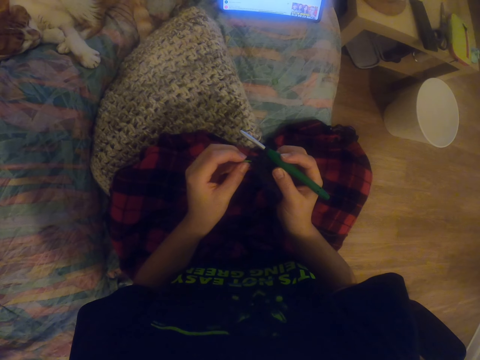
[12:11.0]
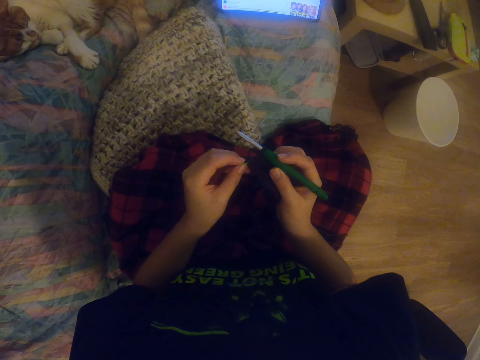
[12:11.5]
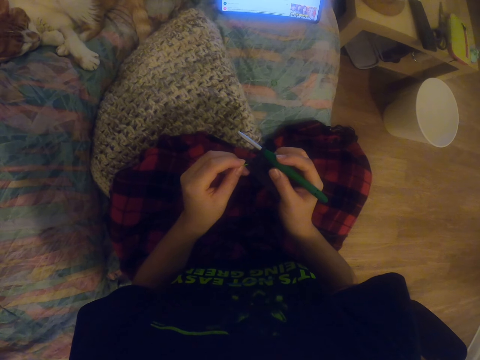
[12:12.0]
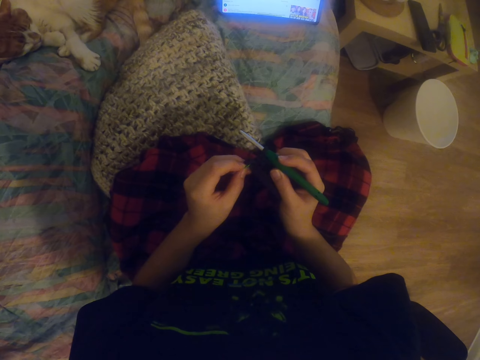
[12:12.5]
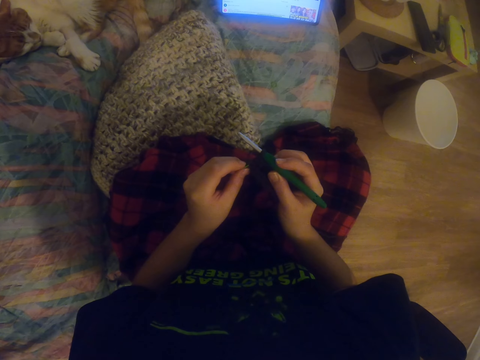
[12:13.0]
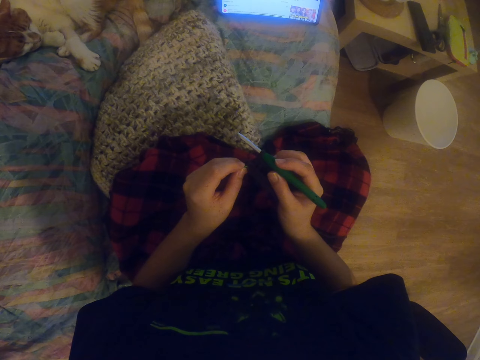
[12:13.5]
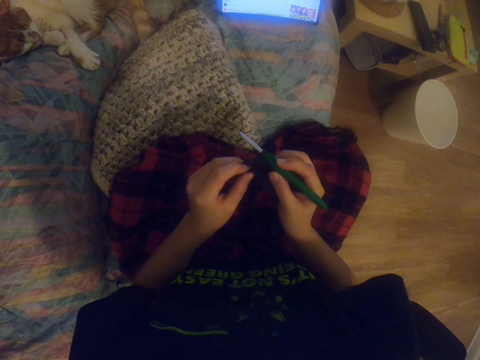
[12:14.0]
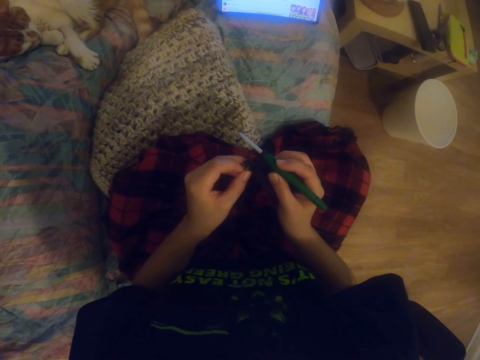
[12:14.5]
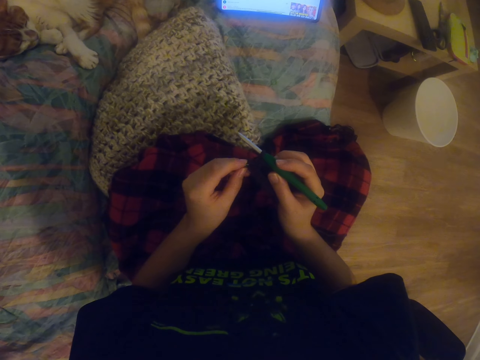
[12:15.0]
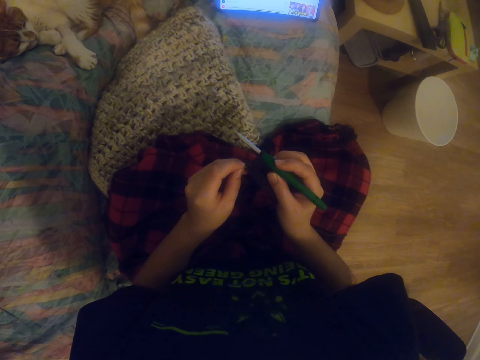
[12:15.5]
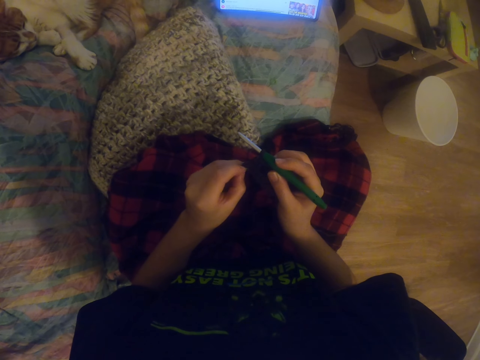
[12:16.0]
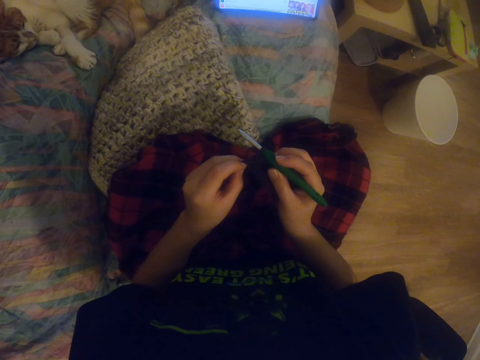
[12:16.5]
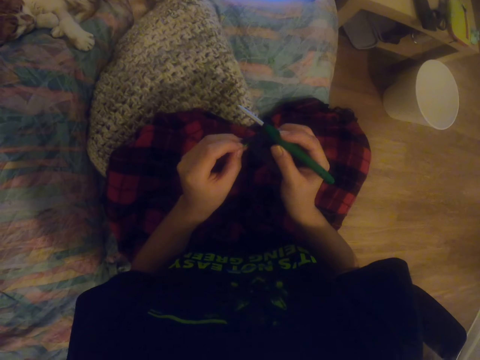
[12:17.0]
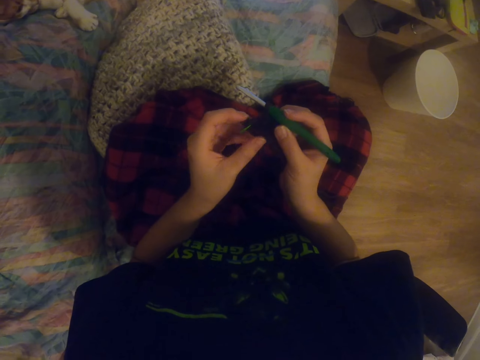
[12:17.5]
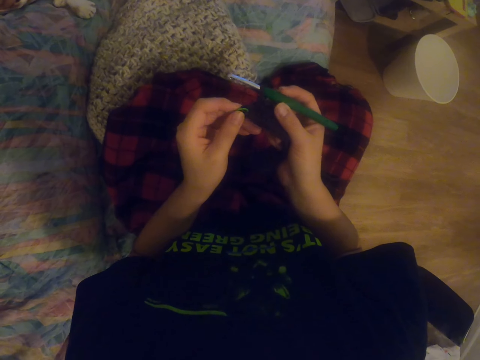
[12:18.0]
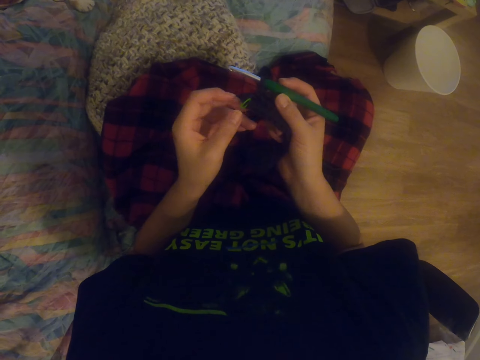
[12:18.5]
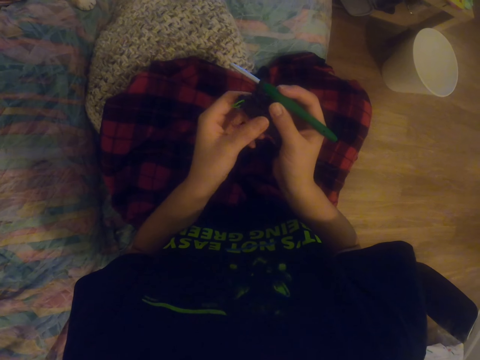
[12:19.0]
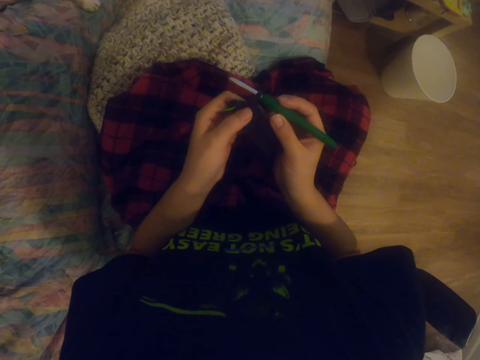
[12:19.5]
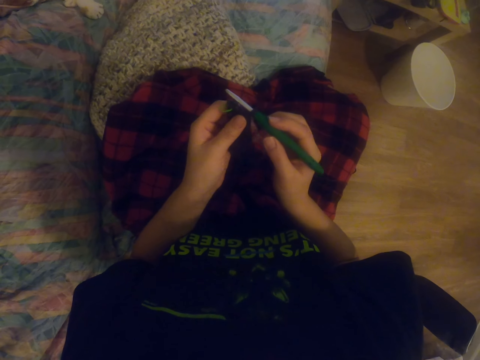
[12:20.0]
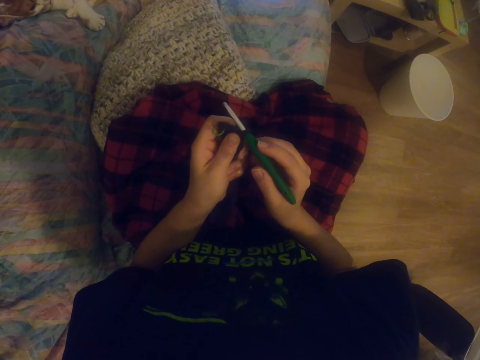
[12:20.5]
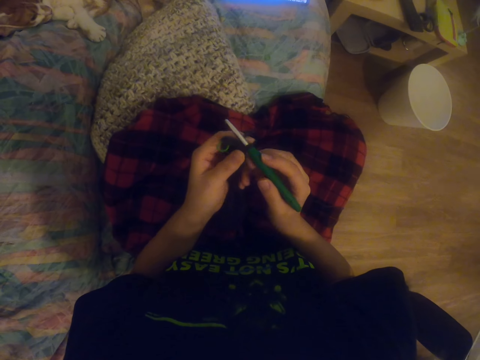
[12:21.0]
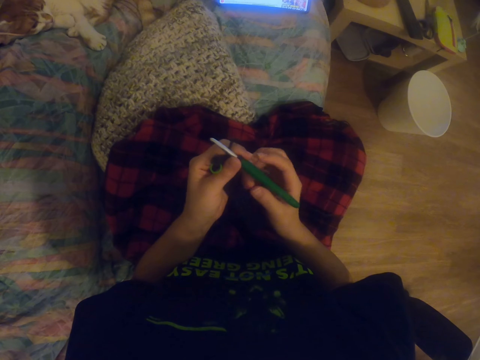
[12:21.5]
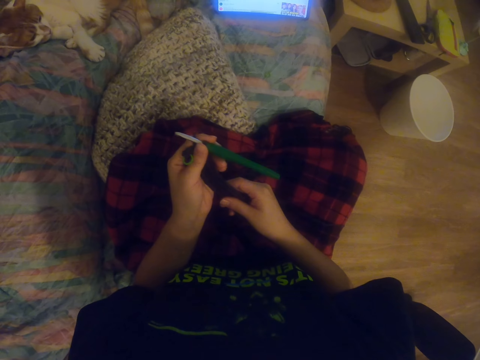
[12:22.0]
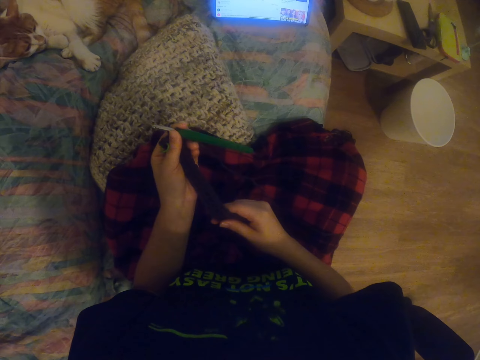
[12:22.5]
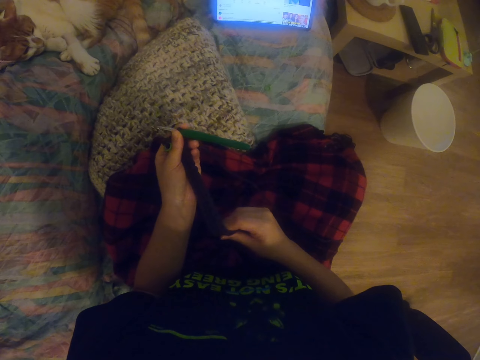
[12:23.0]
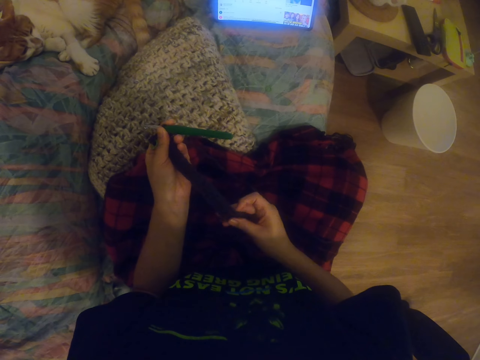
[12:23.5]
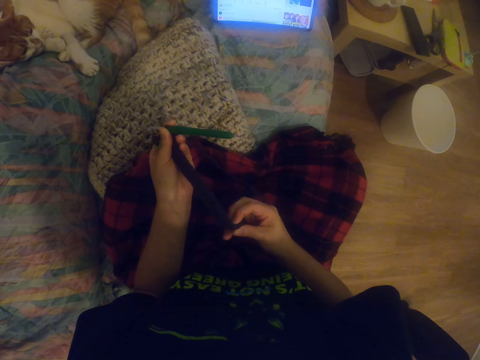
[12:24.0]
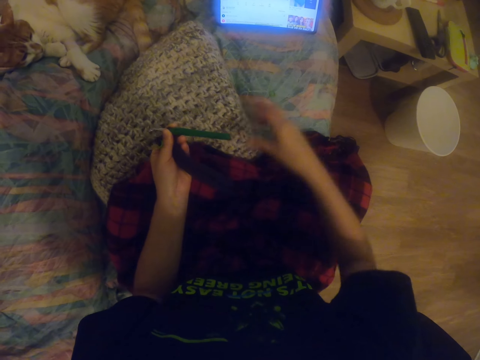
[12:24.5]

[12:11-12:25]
The camera wearer holds the fabric by the left hand. They stretch the fabric. They straighten the sock.

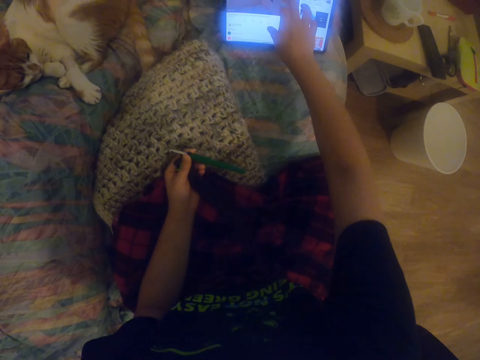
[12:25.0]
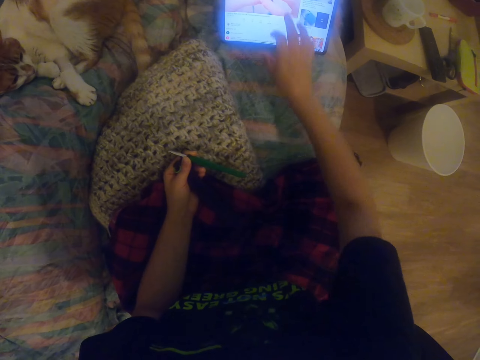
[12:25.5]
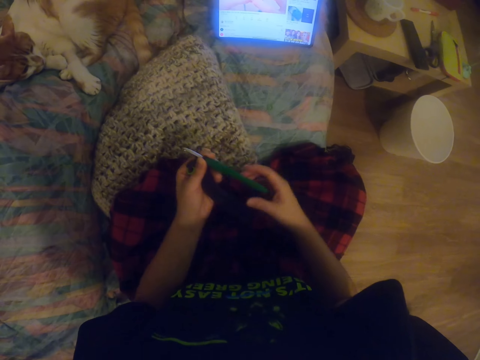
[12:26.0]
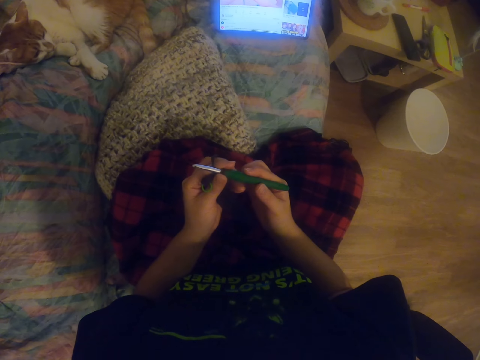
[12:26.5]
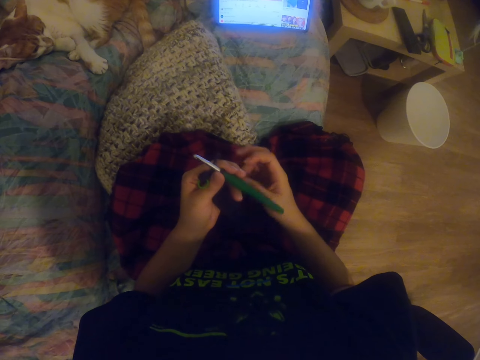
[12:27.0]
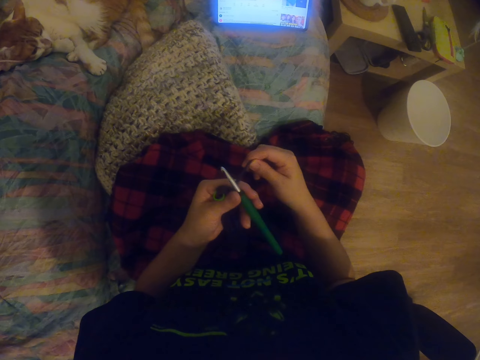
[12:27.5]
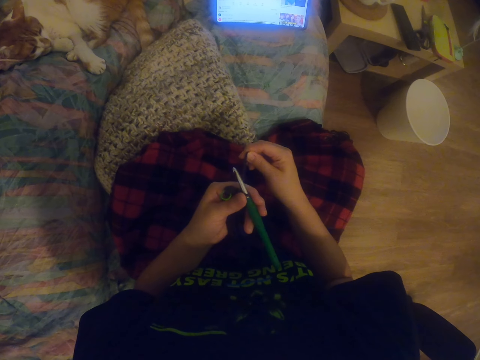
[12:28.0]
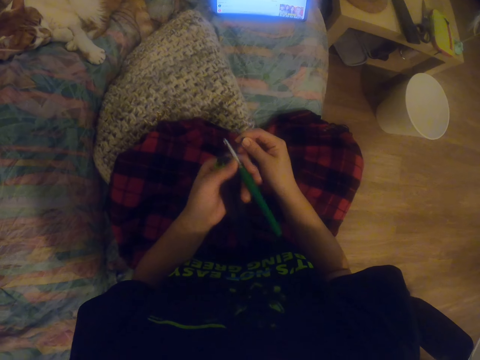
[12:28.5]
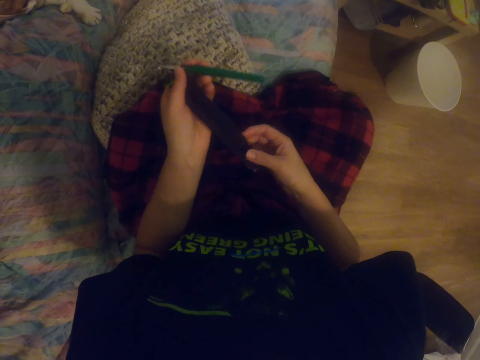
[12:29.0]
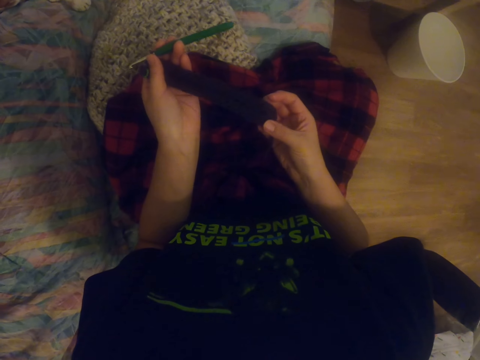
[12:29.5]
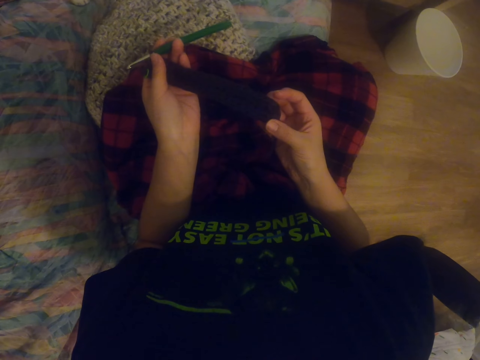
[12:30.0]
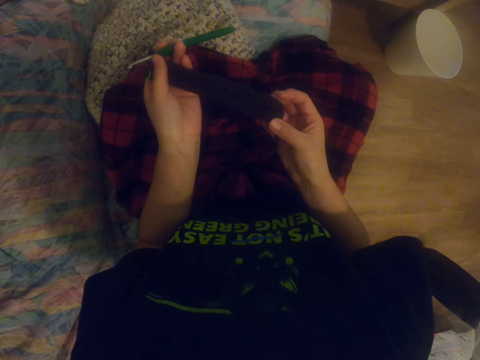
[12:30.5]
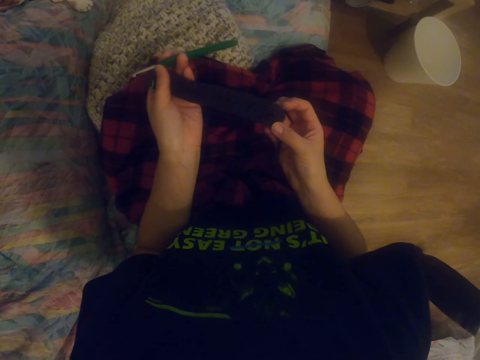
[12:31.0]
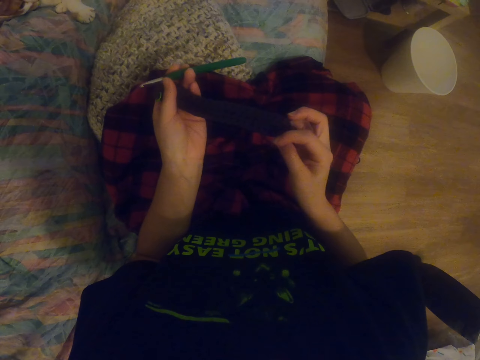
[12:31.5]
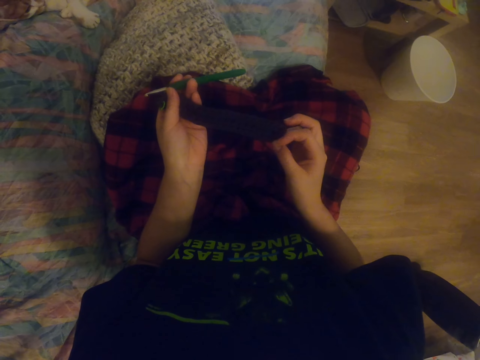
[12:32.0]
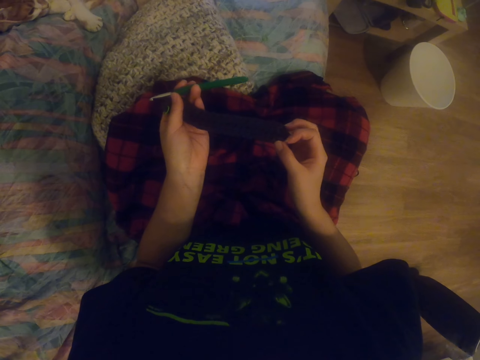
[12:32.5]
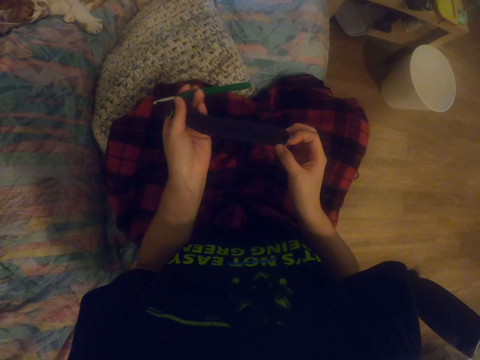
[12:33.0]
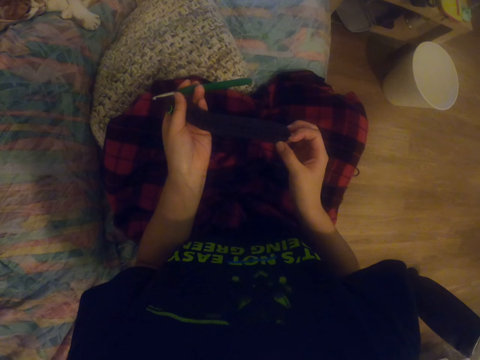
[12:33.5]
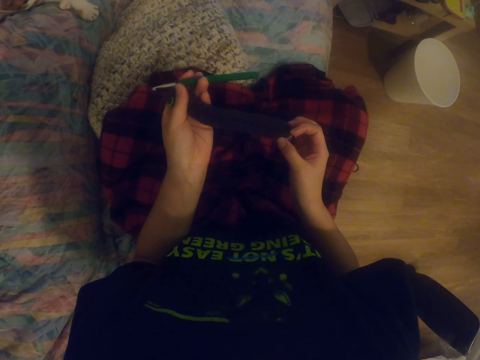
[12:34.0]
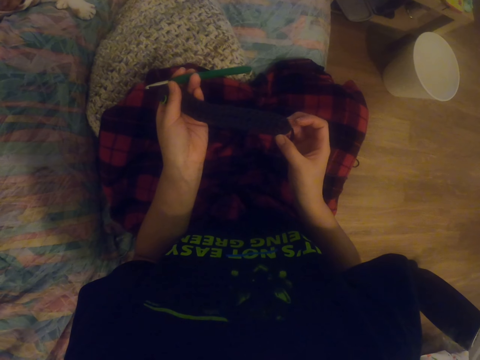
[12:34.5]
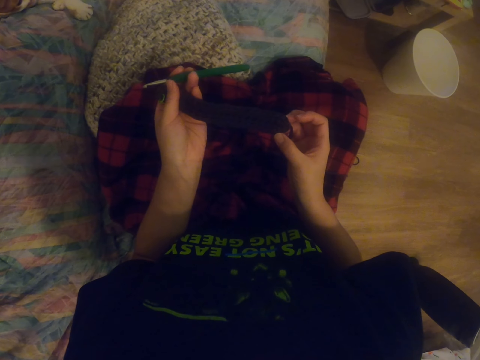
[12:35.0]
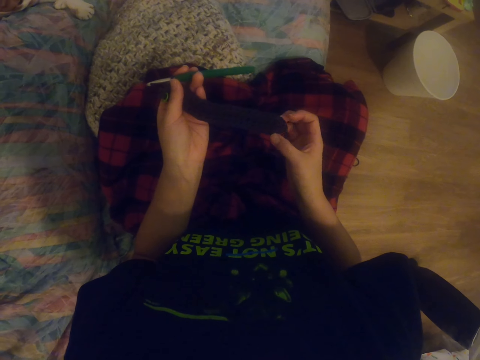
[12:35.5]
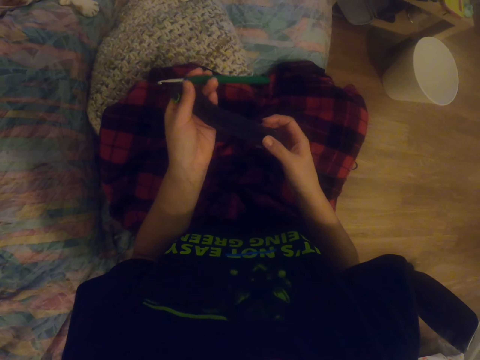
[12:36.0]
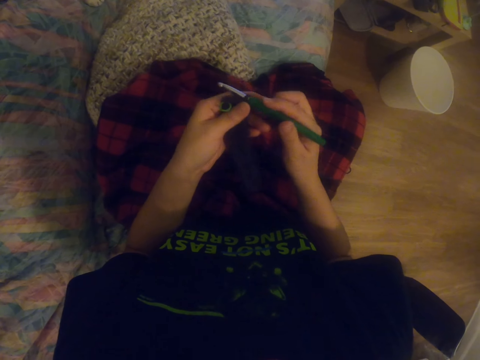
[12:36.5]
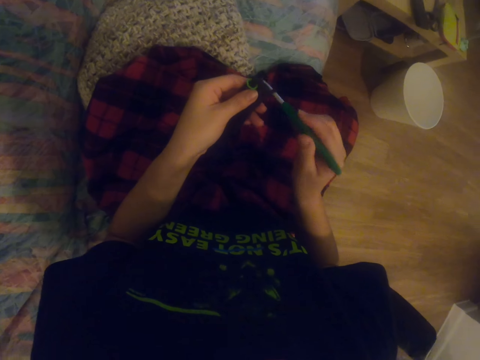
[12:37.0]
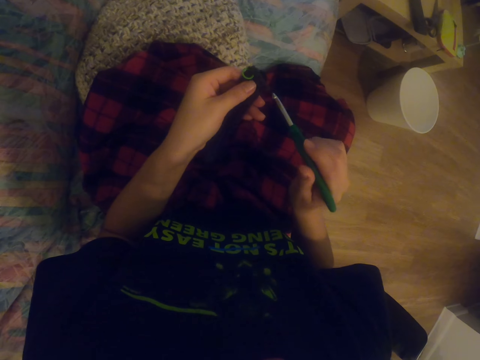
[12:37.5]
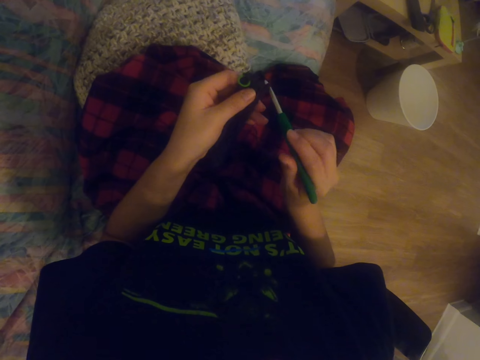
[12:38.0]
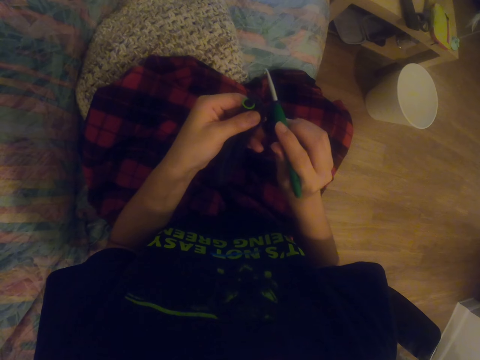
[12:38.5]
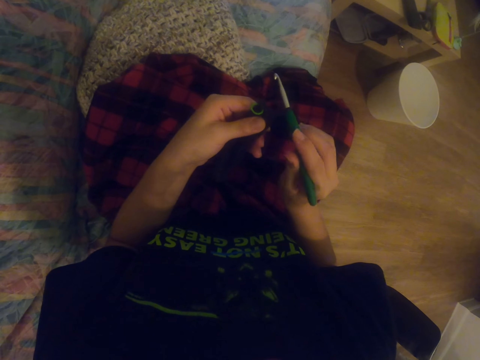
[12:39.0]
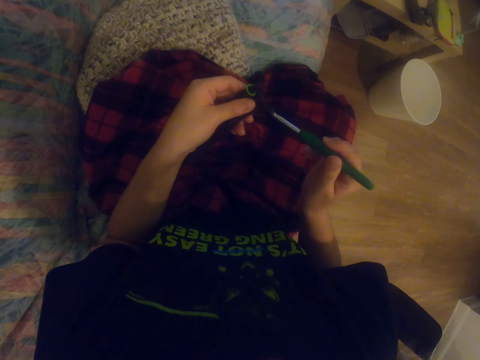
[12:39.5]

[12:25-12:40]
The camera wearer stretches their hand, operates the tablet and scrolls the sock. They hold the crochet hook or knitting needle. They pull the wool. They watch a video on the tablet. They stretch the fabric. They hold the sock. They look around. They hold the crochet hook.
